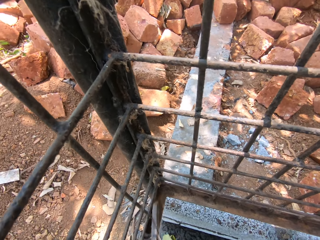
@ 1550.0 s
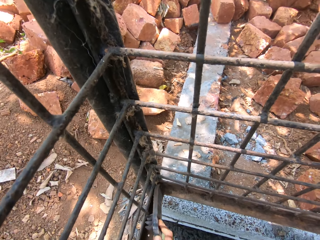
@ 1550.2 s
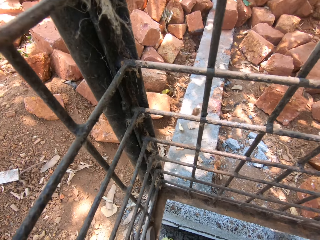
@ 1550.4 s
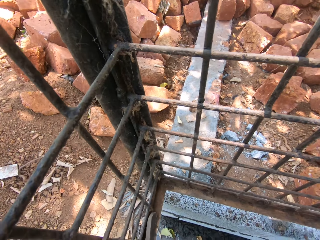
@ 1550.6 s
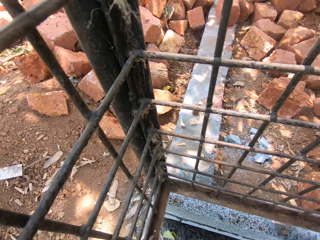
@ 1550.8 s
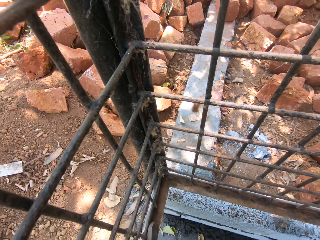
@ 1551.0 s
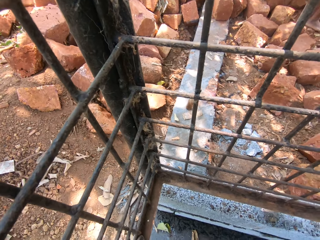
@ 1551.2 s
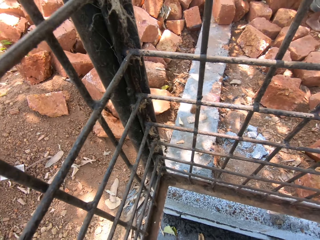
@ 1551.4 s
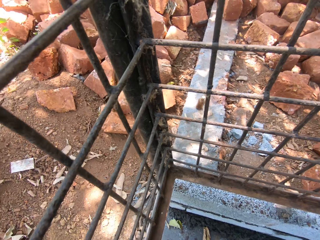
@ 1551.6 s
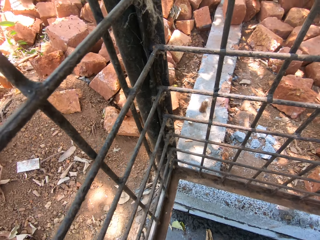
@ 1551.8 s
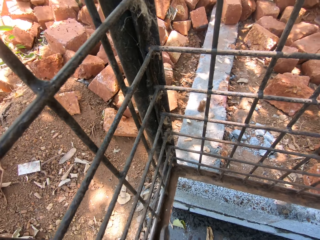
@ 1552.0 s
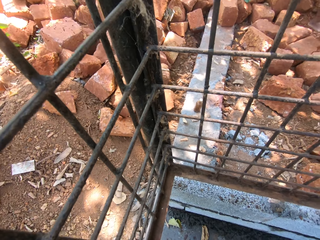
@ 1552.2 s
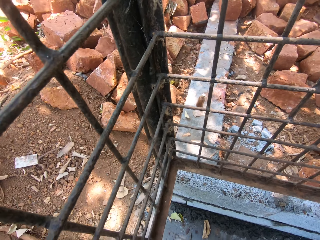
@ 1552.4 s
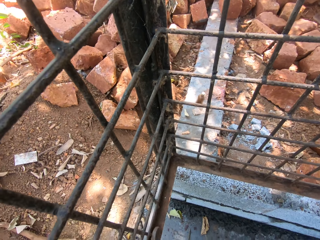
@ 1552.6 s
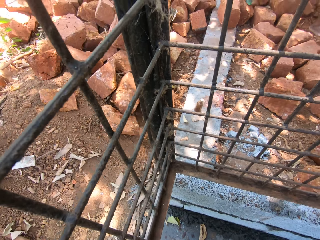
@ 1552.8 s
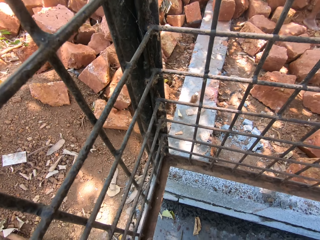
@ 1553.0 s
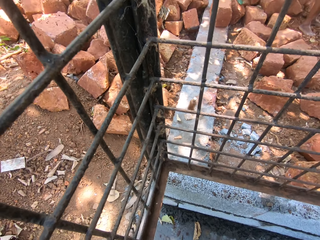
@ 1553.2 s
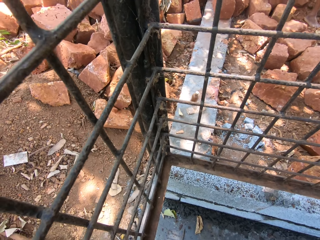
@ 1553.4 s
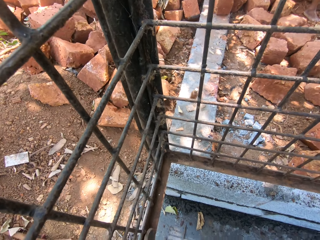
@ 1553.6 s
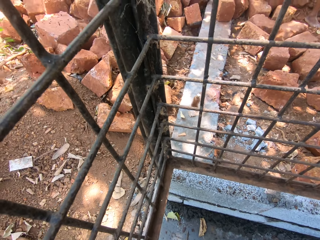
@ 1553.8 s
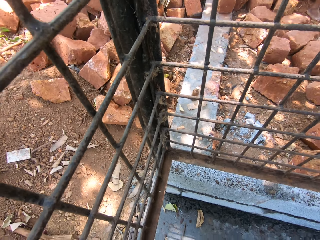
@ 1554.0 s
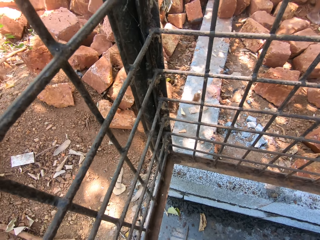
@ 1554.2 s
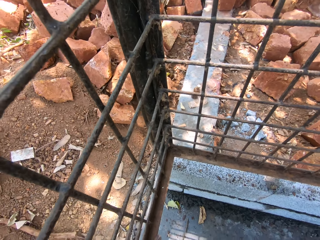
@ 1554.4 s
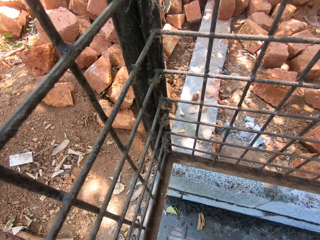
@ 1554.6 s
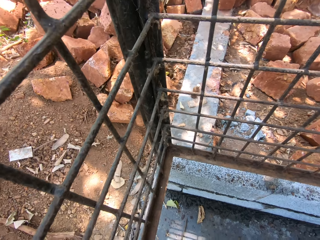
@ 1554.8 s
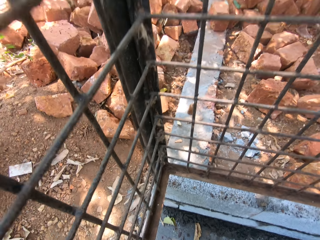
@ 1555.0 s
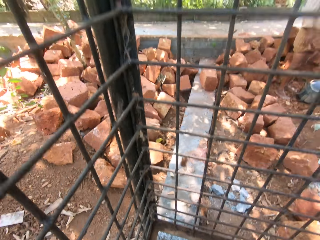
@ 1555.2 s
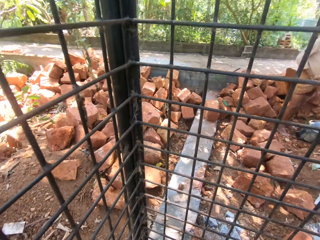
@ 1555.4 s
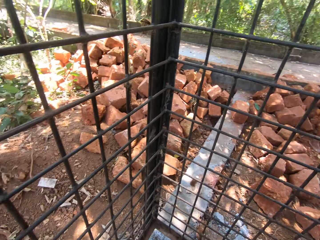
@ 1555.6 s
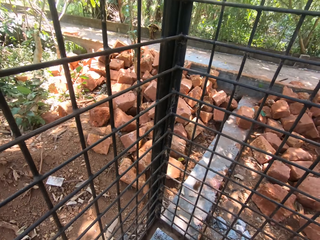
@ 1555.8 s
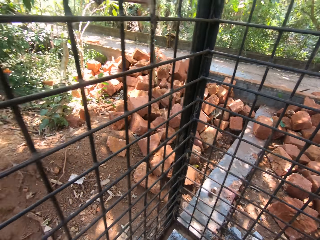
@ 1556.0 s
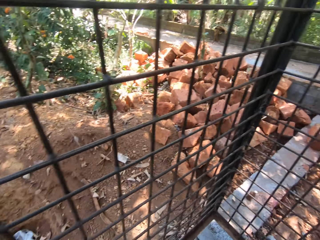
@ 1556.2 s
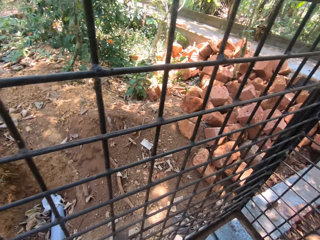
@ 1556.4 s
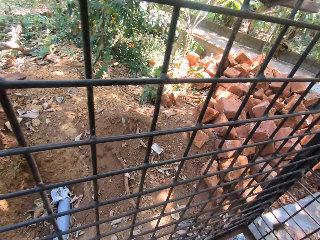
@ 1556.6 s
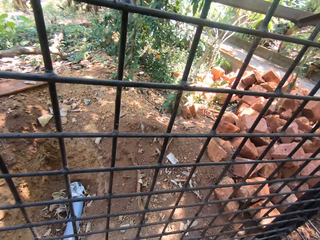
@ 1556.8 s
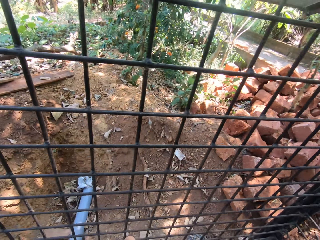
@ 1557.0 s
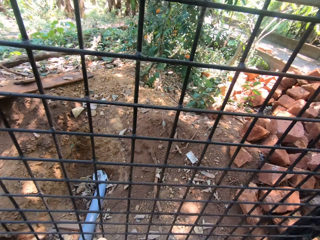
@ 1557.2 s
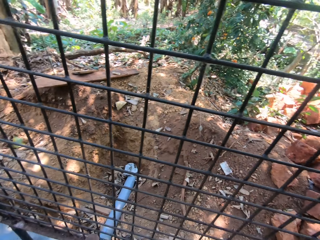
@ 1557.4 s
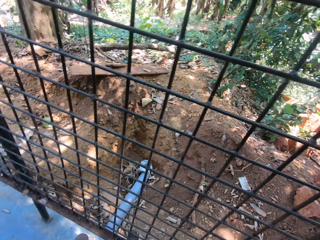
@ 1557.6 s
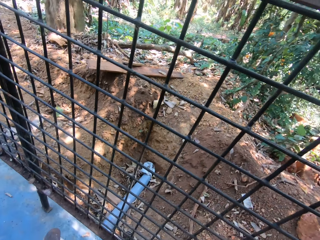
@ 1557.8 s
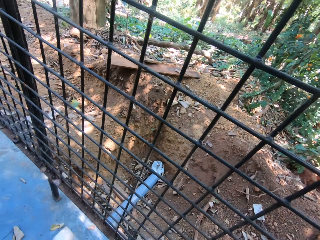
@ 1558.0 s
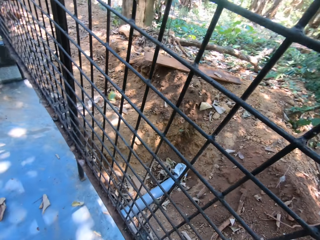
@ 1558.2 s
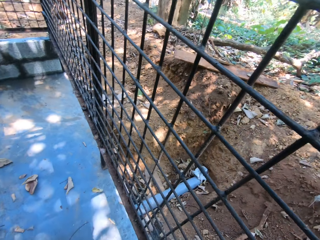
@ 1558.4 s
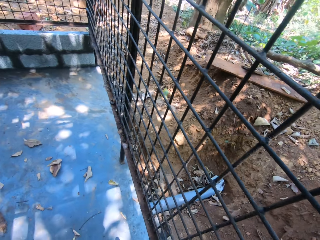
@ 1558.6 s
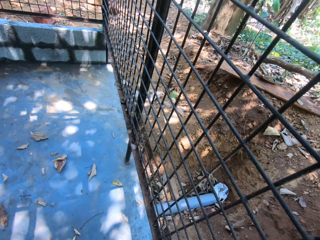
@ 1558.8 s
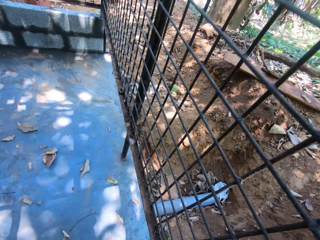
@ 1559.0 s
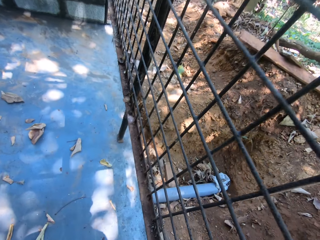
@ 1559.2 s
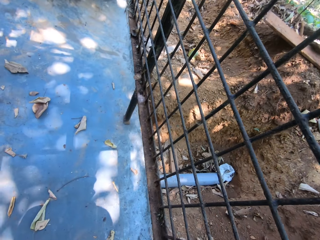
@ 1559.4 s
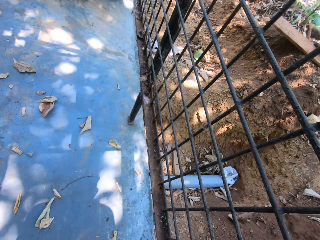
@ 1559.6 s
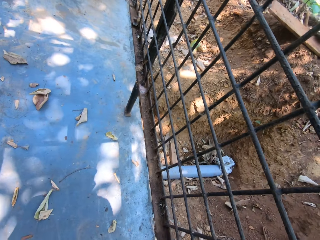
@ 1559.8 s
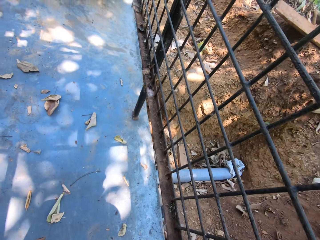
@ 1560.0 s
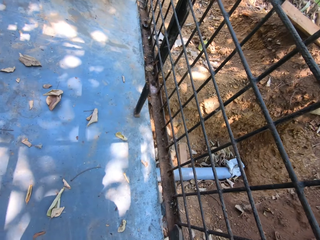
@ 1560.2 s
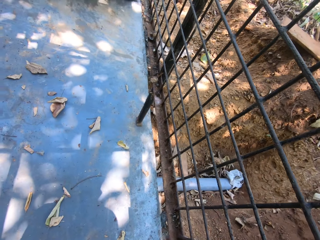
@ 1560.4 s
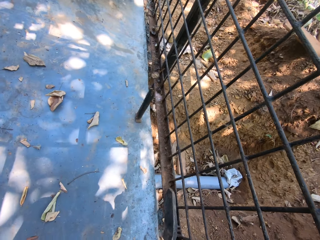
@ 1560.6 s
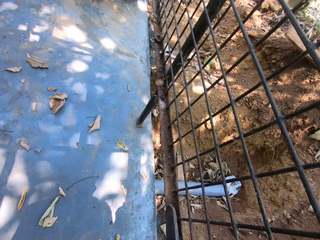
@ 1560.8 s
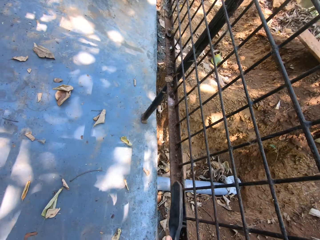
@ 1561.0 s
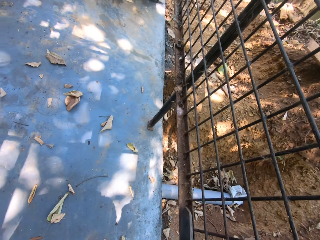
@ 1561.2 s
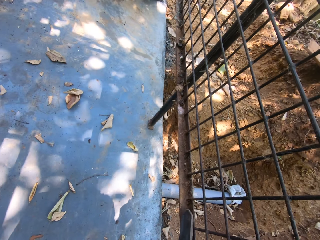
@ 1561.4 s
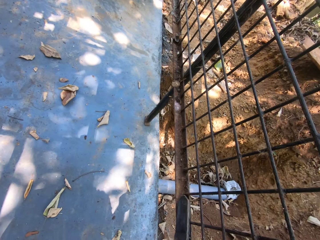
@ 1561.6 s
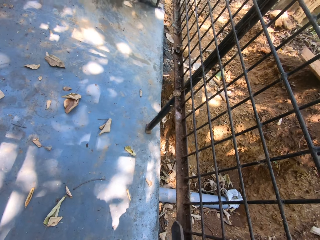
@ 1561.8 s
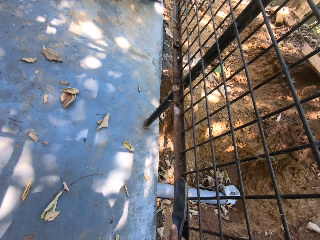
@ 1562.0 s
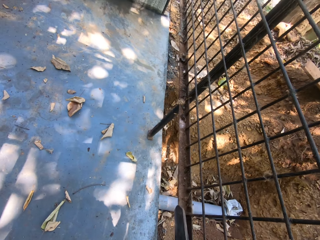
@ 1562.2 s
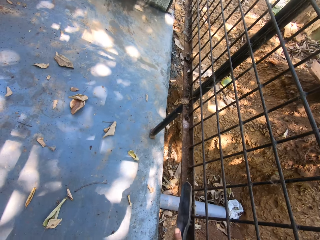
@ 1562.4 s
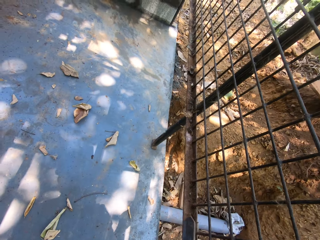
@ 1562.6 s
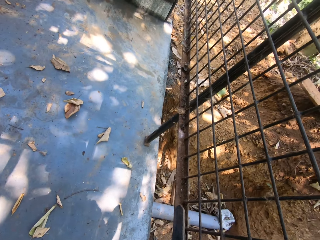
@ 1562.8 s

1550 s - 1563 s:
The camera wearer stands up. They turn around. They clean a metal with a brush. They scrape a metallic structure with a piece of metal.

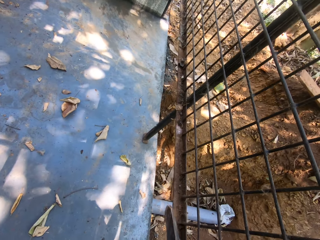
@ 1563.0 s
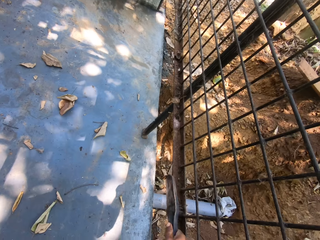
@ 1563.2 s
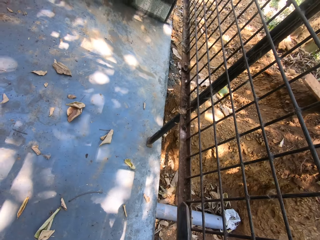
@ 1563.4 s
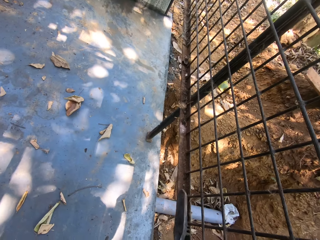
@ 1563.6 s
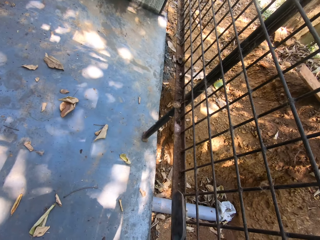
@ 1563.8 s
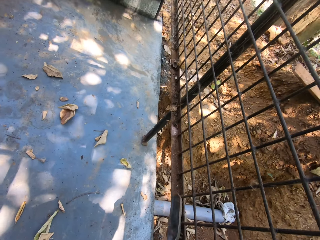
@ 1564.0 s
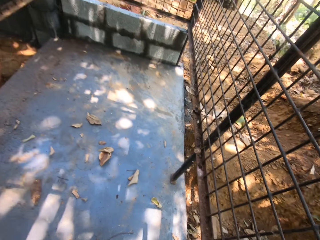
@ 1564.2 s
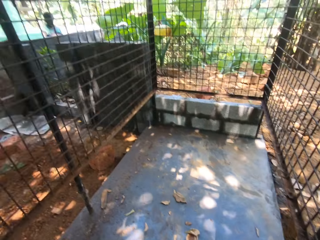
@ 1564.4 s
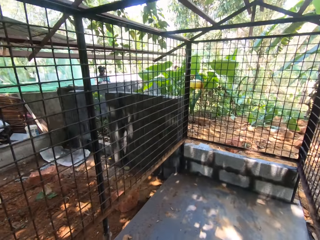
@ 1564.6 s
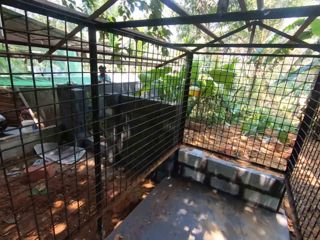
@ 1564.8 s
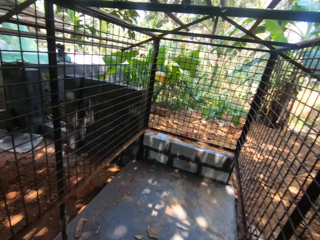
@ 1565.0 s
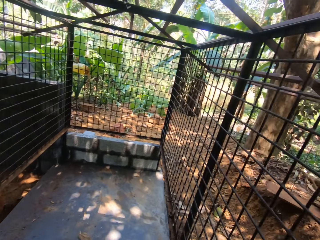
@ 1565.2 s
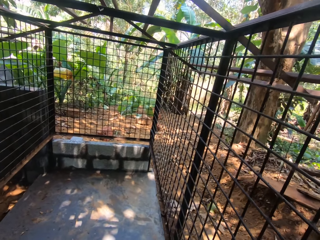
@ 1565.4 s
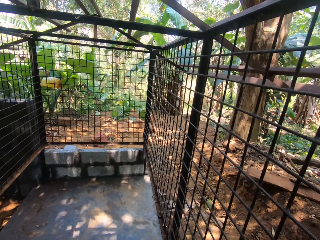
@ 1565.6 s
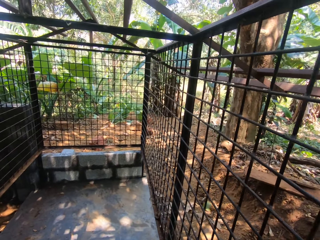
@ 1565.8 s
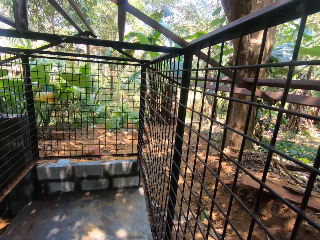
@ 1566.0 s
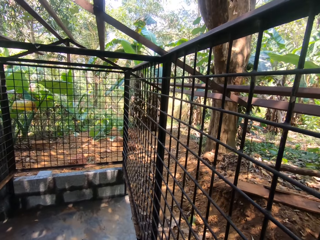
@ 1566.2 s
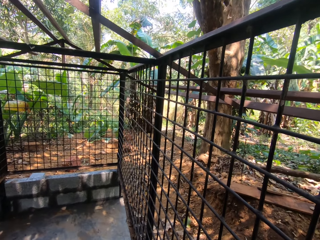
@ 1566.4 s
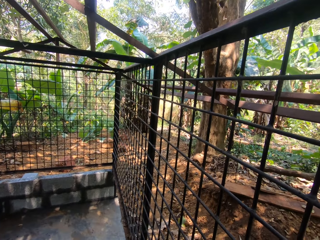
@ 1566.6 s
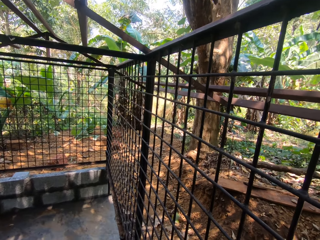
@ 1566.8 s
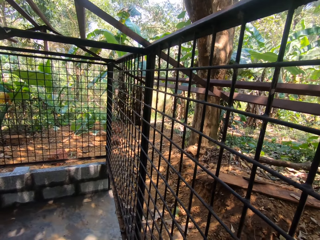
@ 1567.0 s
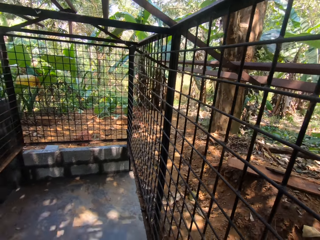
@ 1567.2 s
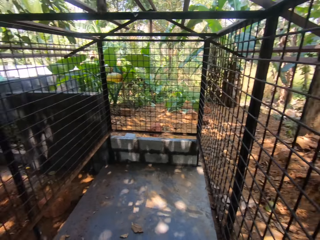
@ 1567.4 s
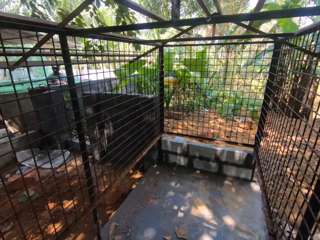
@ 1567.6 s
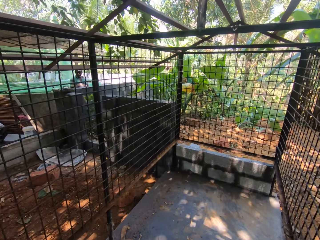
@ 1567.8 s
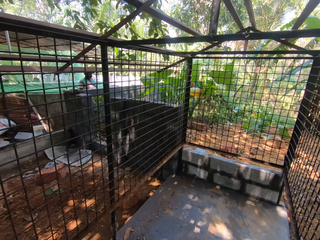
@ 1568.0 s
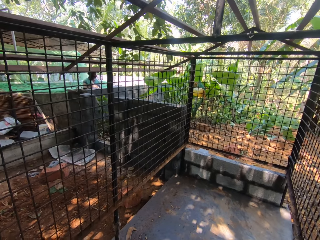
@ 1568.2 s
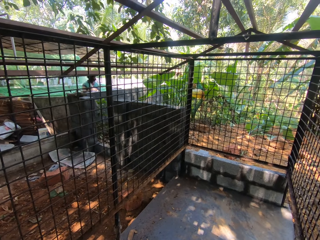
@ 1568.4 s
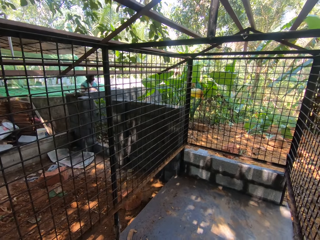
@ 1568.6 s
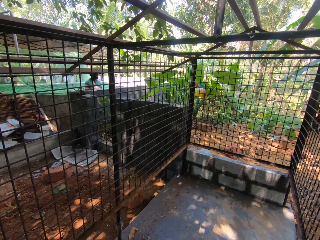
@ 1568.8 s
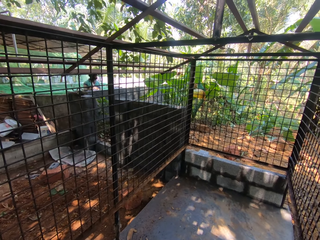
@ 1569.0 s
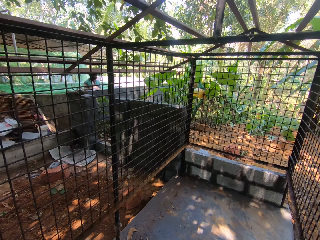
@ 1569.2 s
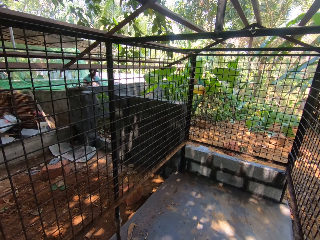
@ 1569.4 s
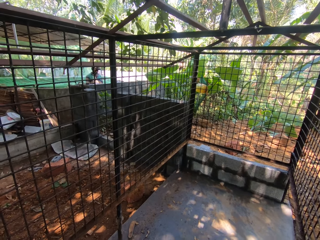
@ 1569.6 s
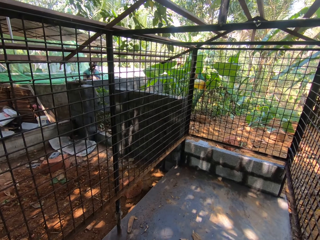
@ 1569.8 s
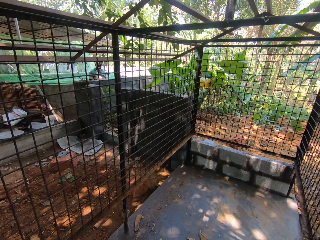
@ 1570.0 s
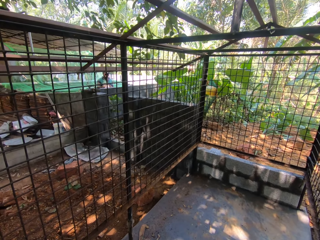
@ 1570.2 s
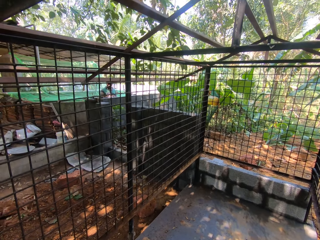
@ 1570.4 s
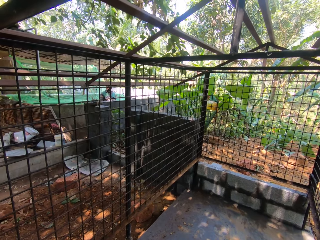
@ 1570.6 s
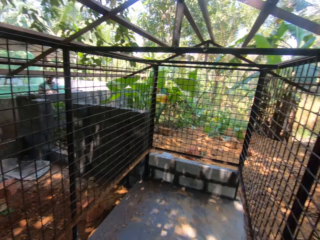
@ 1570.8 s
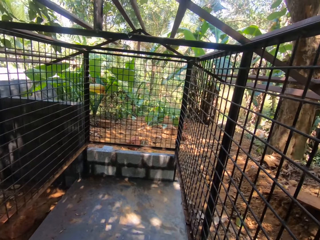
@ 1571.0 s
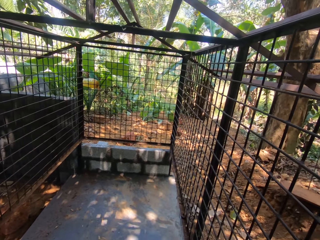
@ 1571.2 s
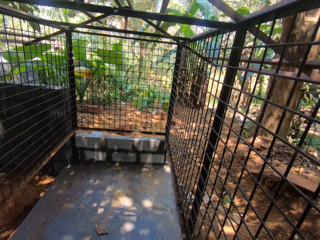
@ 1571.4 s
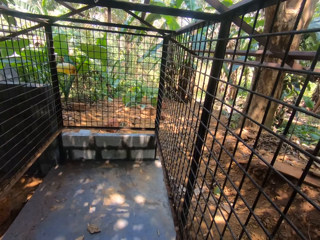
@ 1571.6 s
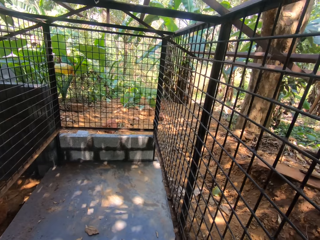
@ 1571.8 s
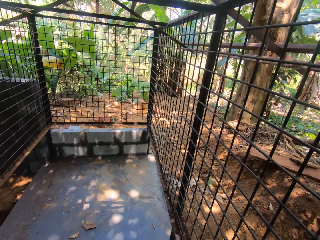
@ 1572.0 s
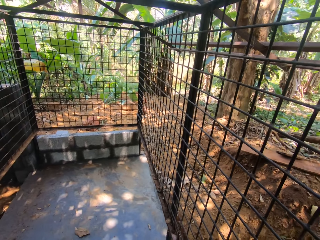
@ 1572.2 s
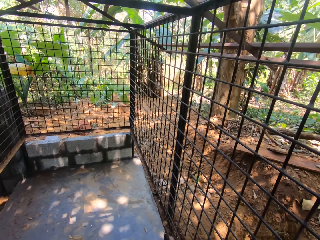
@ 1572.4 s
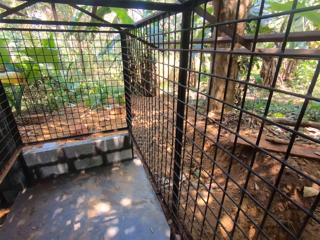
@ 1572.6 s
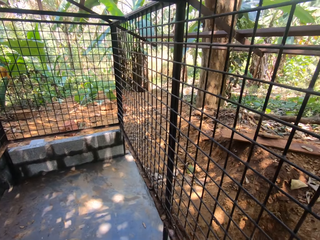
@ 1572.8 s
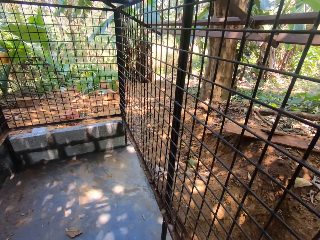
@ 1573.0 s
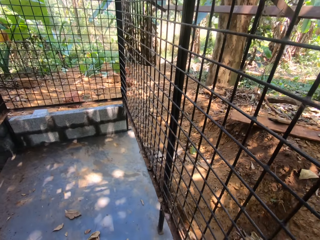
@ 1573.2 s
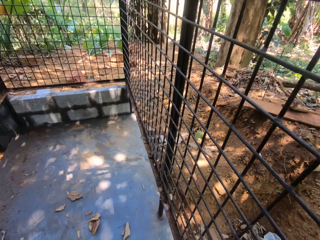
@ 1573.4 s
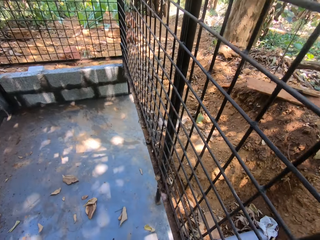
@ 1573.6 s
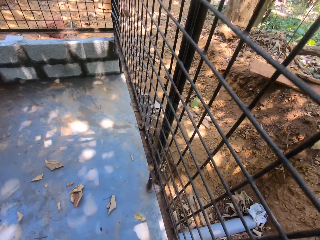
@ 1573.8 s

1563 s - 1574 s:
The camera wearer looks around.
